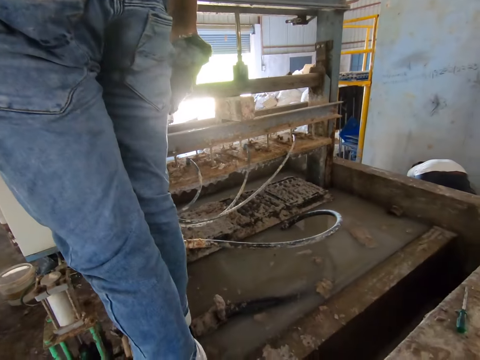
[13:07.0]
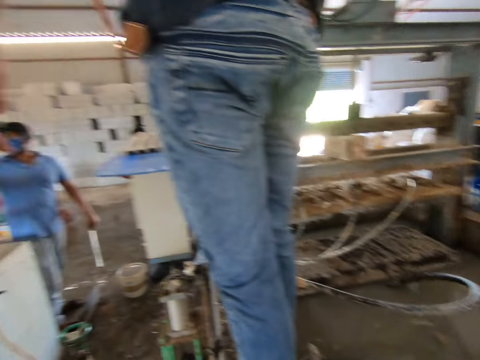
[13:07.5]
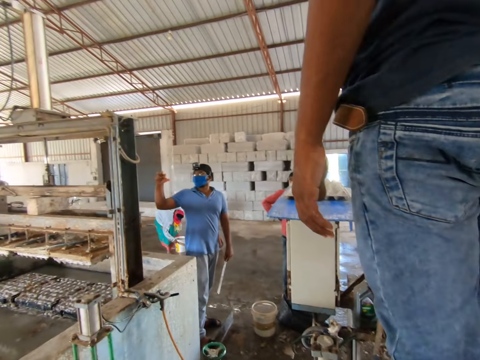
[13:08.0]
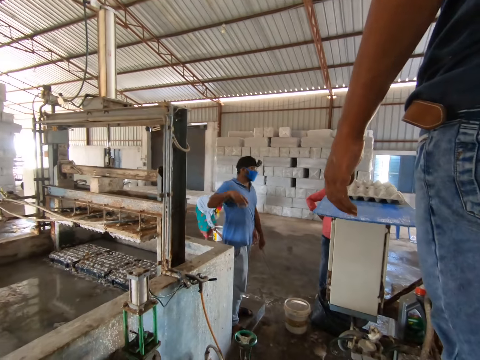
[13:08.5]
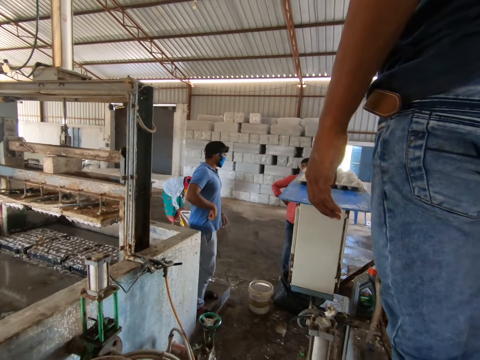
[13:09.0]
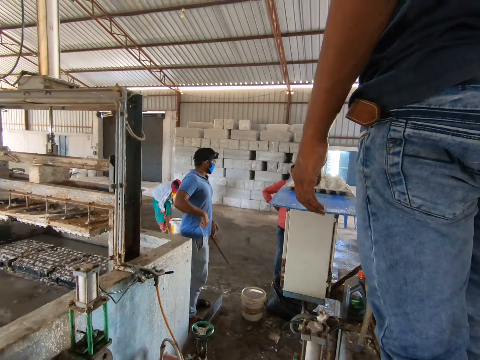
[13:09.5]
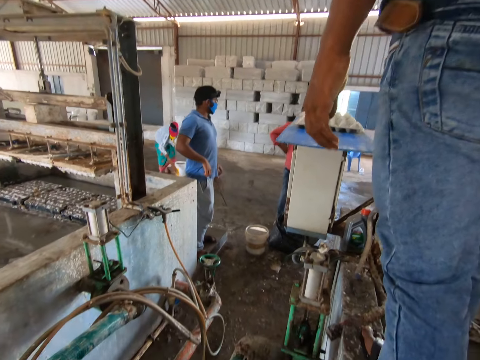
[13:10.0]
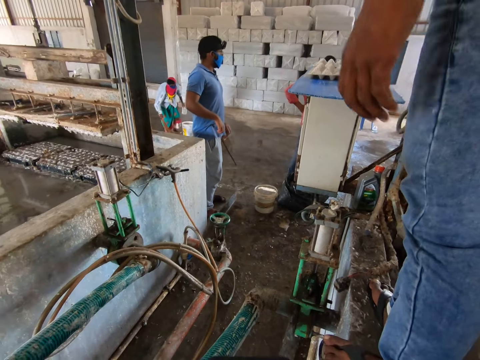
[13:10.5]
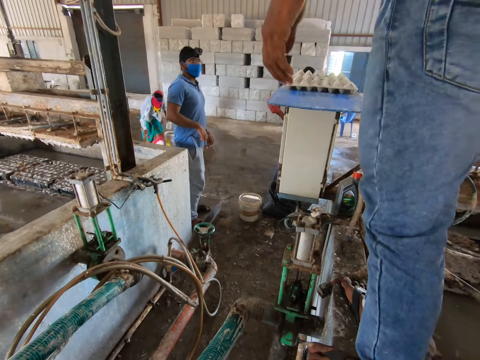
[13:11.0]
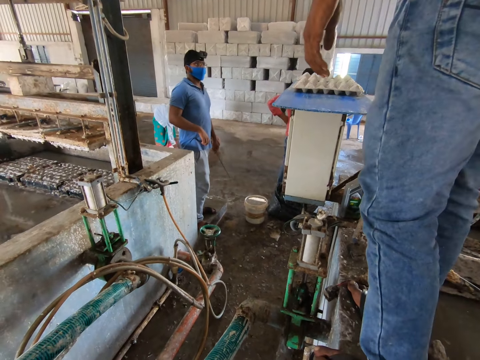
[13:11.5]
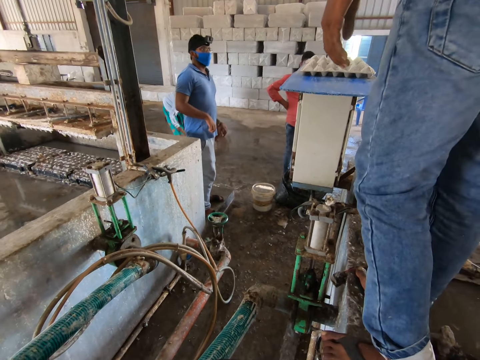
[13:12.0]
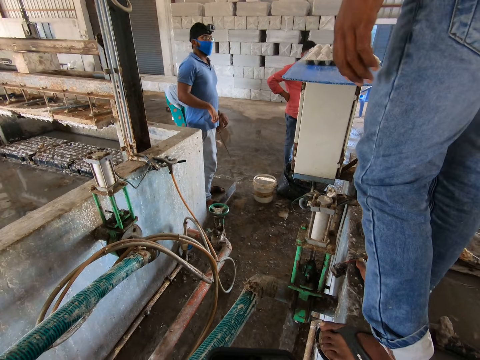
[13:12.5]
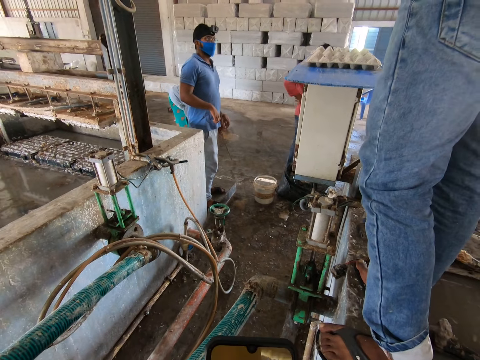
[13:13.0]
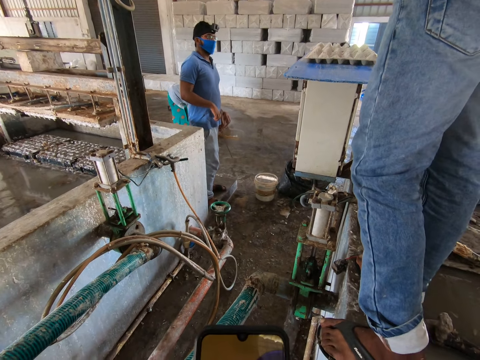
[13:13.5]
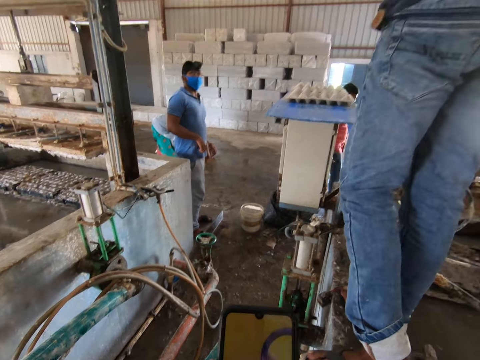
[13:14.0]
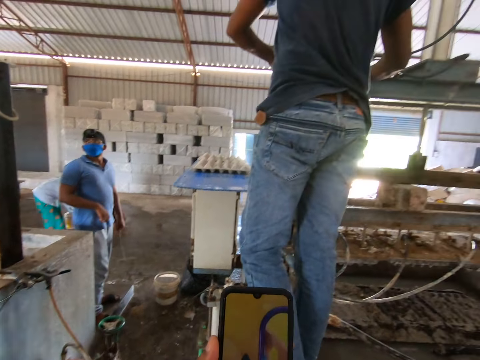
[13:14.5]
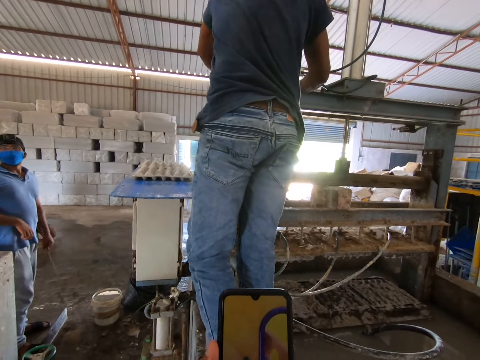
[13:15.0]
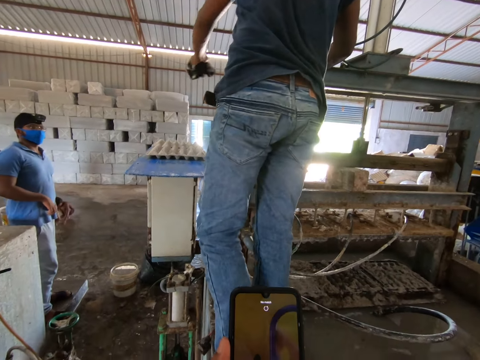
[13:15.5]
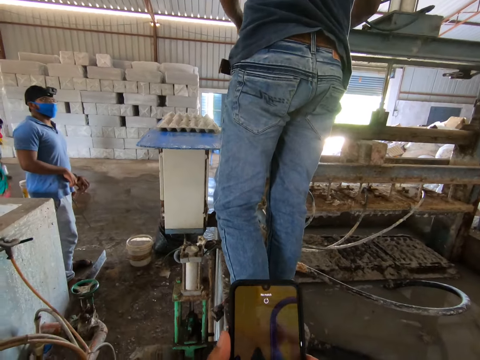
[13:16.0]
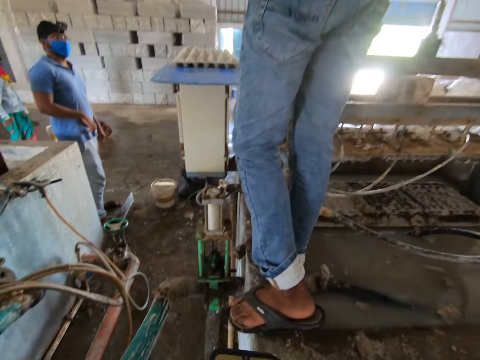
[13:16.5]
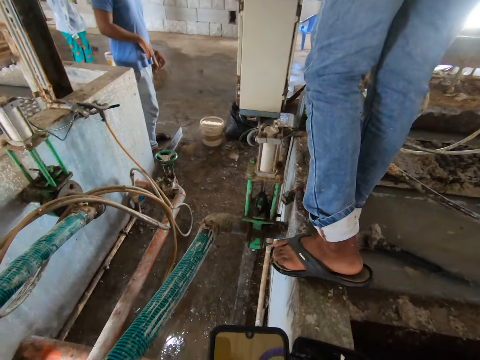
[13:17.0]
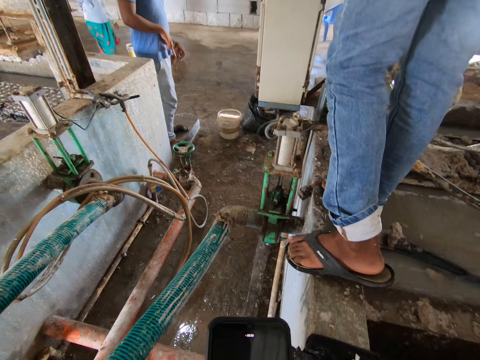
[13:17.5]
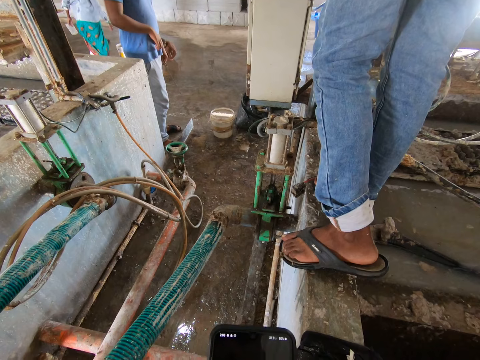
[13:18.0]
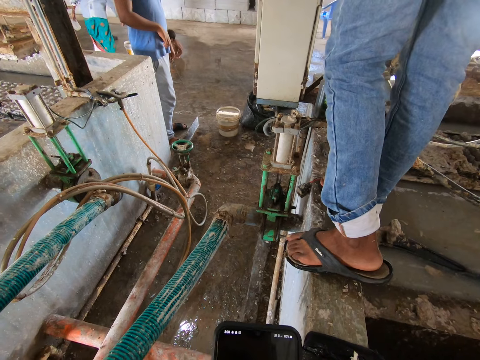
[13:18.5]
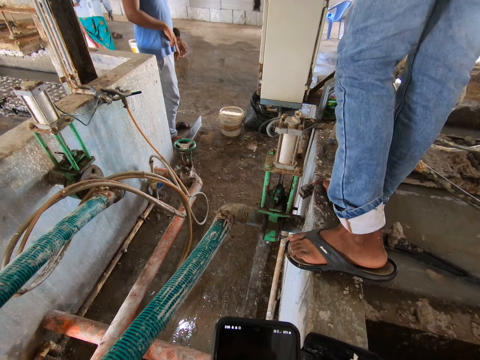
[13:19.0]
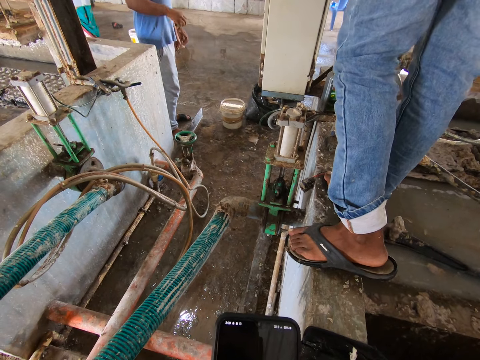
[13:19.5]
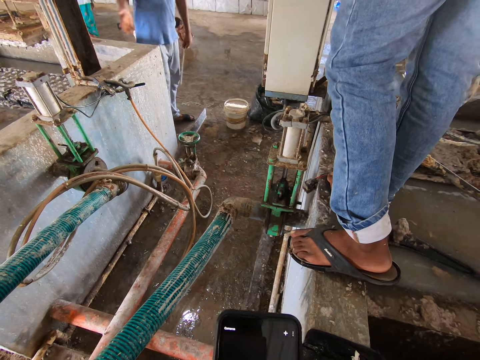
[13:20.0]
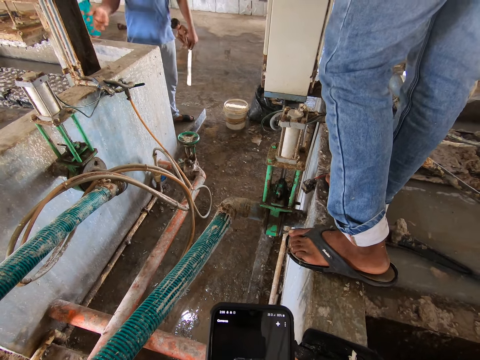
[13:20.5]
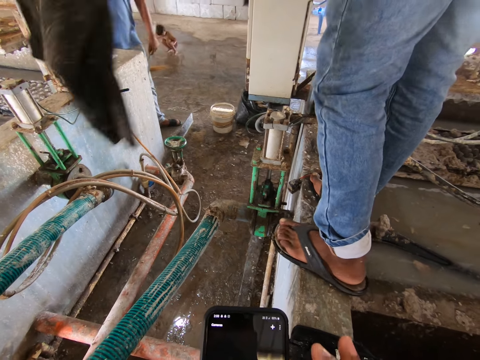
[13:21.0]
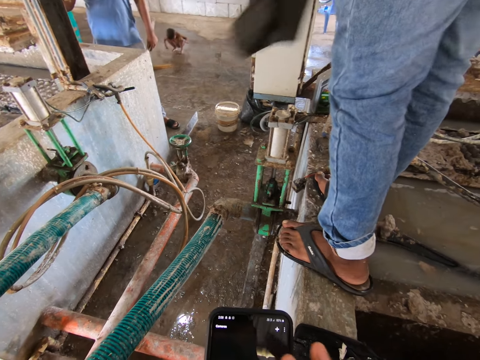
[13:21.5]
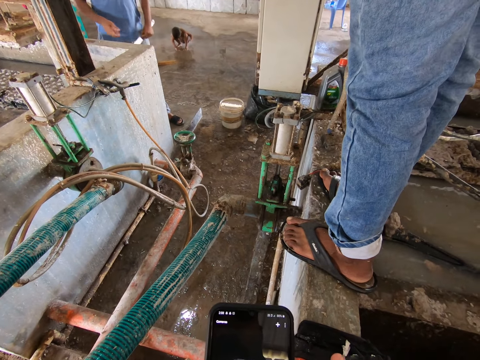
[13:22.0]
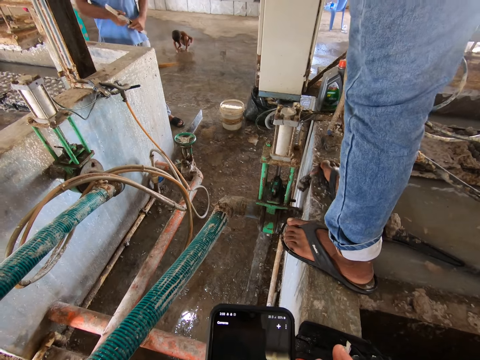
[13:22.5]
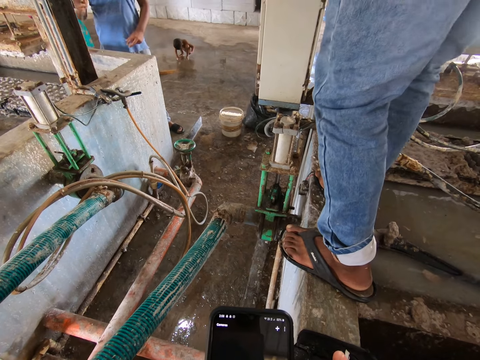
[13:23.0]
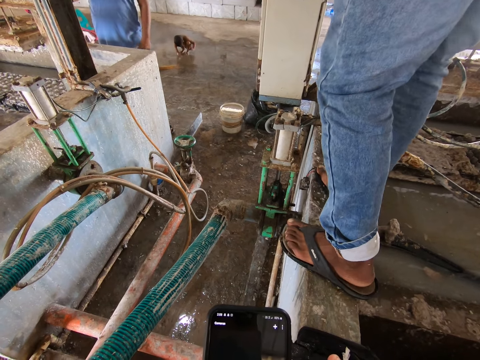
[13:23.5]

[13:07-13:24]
The camera wearer looks down. He looks in front. He operates his phone. He operates the phone with both hands.

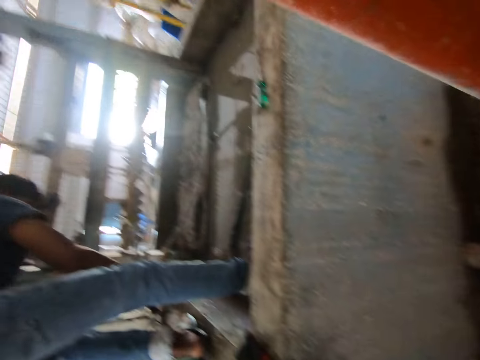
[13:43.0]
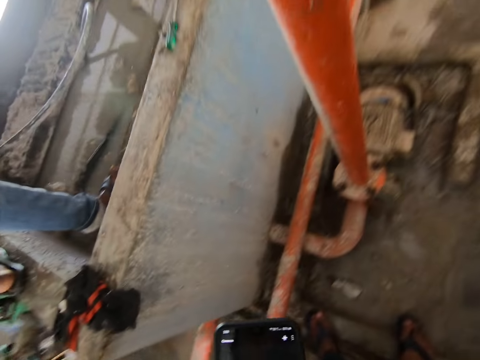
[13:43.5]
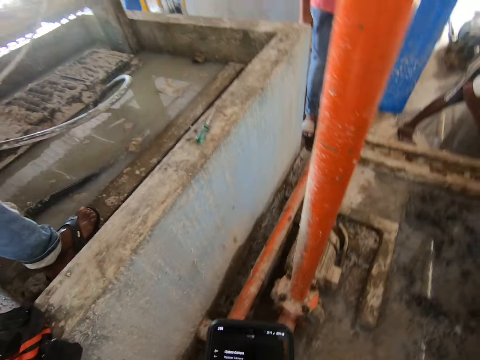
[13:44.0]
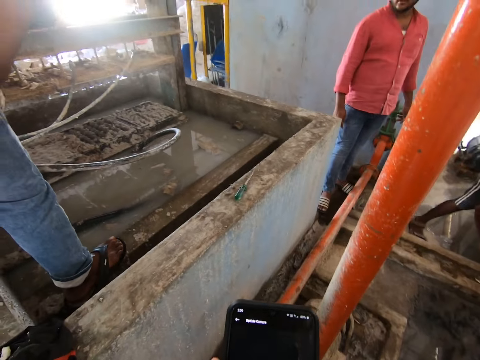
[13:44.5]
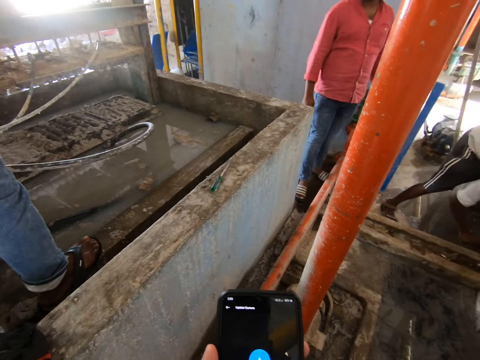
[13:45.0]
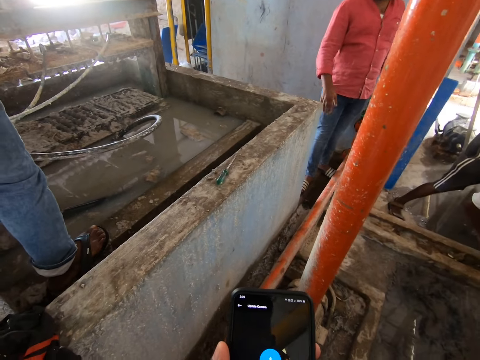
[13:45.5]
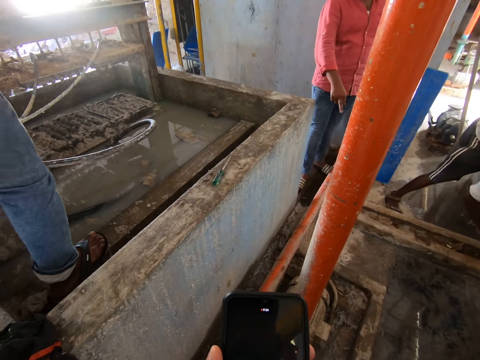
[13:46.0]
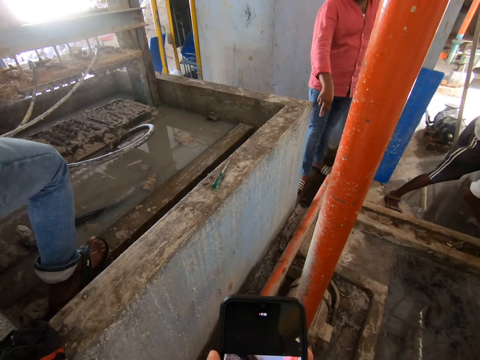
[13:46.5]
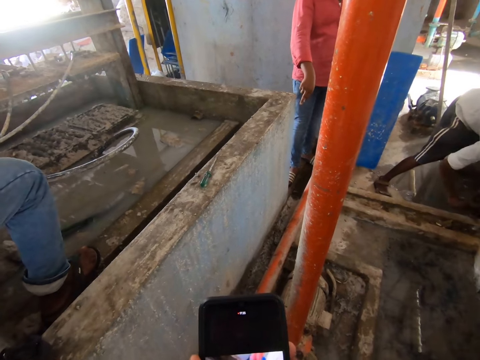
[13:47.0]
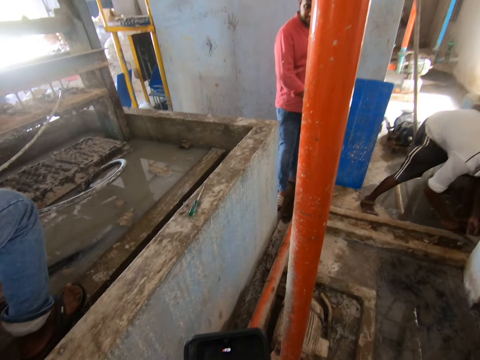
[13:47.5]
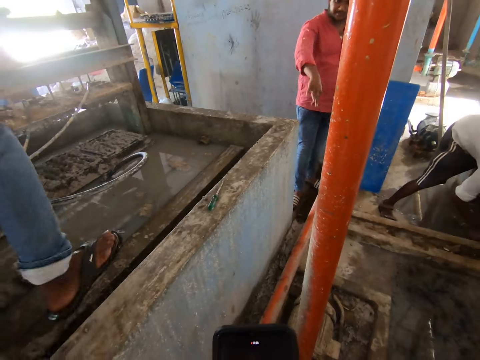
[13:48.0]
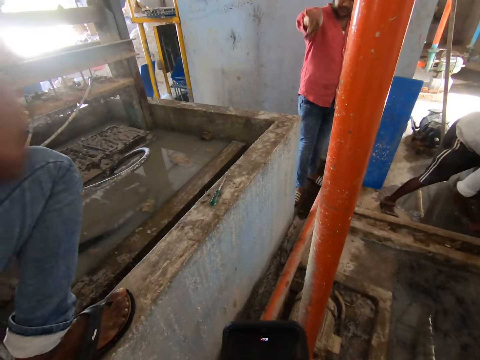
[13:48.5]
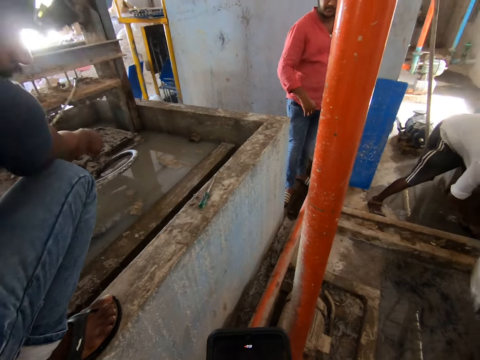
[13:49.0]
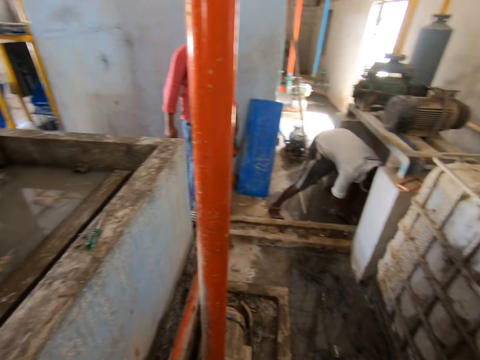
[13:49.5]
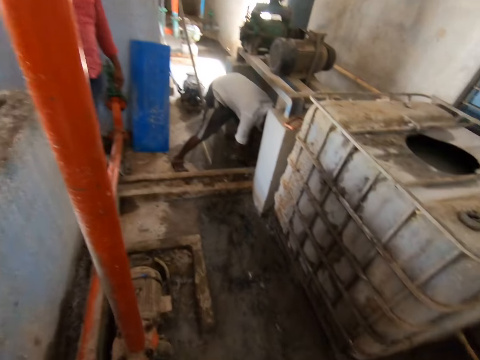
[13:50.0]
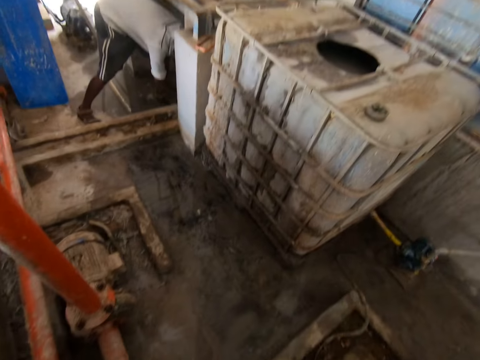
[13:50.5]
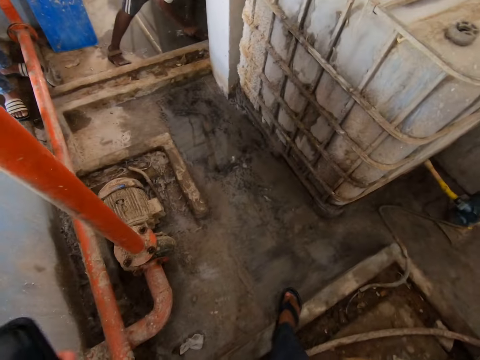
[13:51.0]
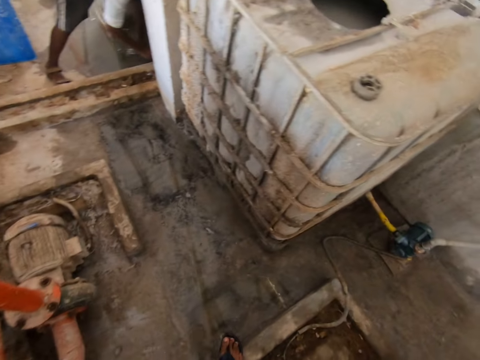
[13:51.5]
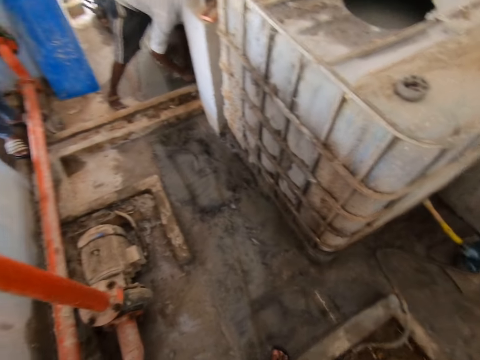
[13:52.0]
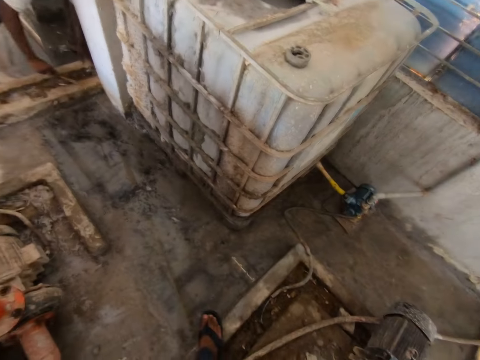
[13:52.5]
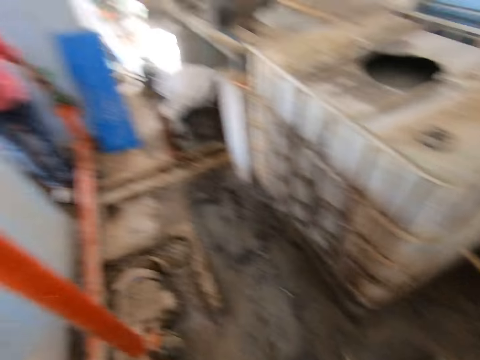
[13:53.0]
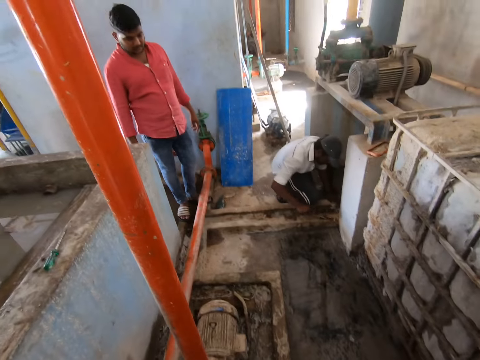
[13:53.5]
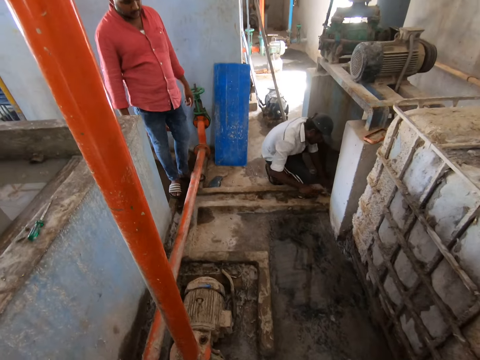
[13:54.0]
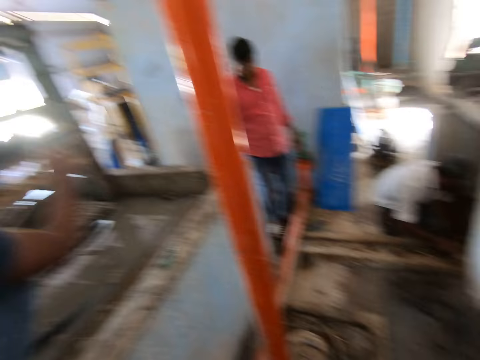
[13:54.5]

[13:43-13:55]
The camera wearer operates his phone and takes a step. He looks down. He looks around the room.
